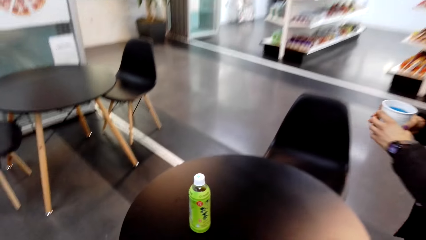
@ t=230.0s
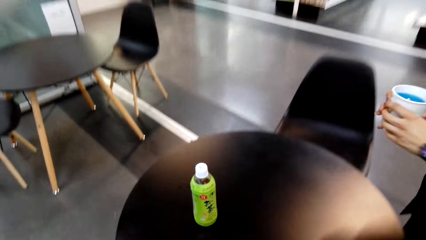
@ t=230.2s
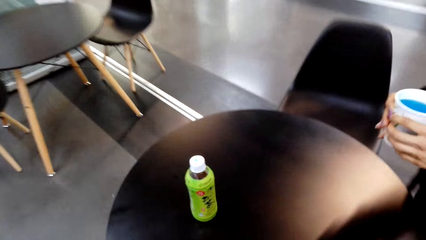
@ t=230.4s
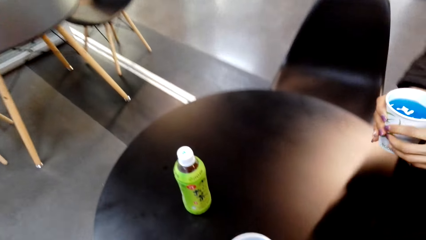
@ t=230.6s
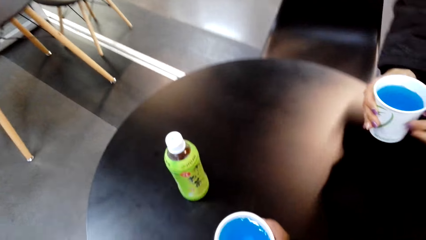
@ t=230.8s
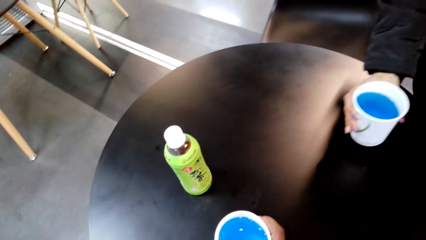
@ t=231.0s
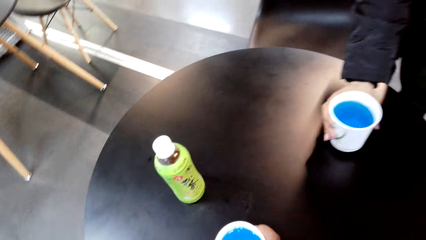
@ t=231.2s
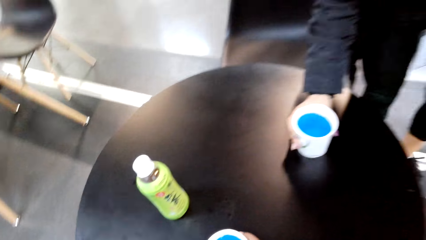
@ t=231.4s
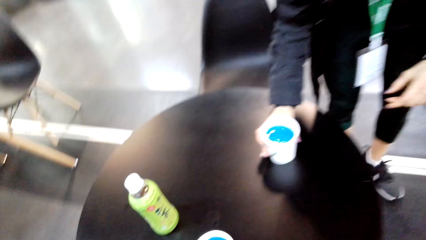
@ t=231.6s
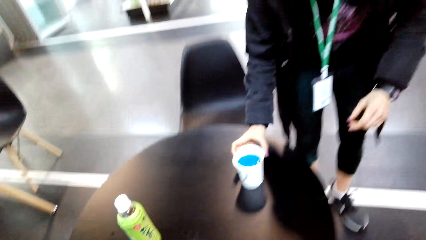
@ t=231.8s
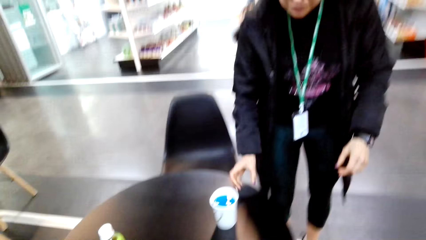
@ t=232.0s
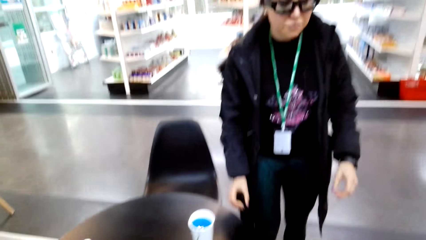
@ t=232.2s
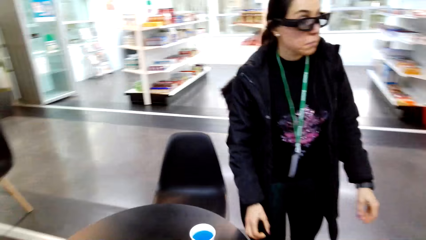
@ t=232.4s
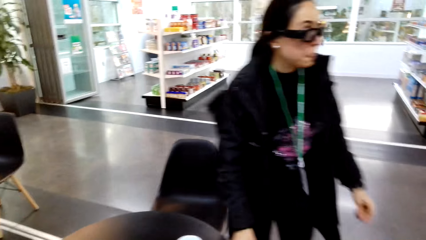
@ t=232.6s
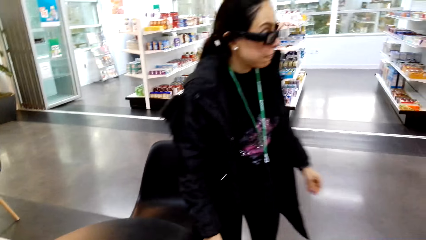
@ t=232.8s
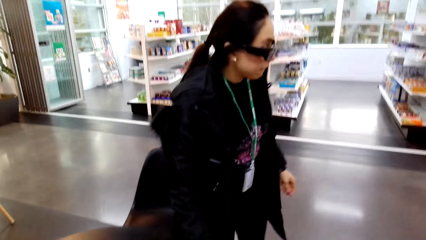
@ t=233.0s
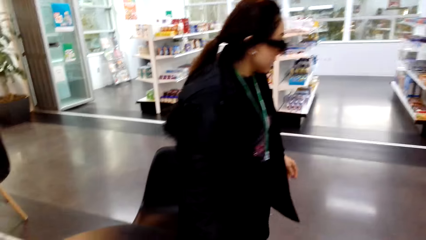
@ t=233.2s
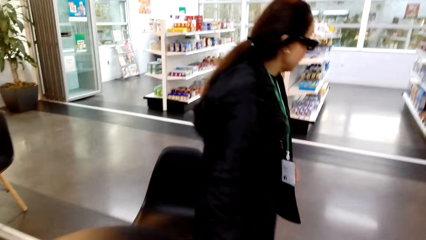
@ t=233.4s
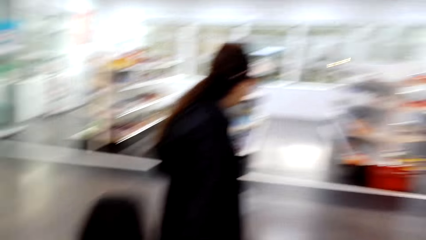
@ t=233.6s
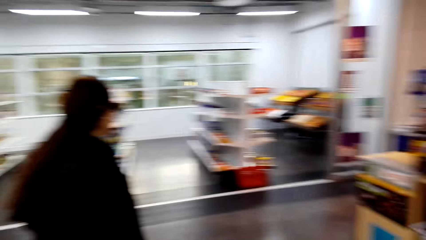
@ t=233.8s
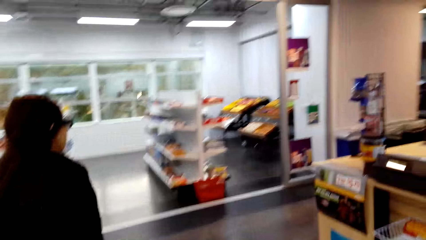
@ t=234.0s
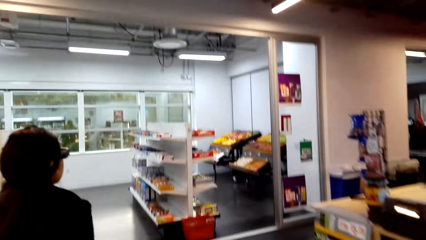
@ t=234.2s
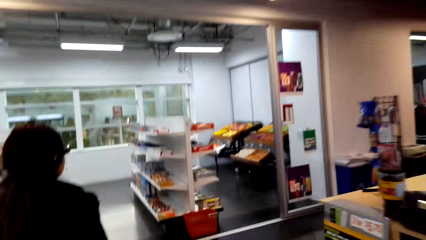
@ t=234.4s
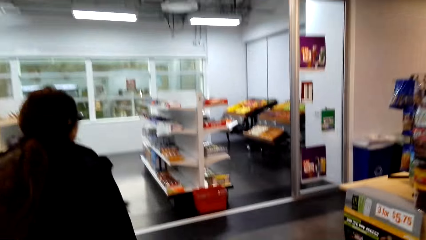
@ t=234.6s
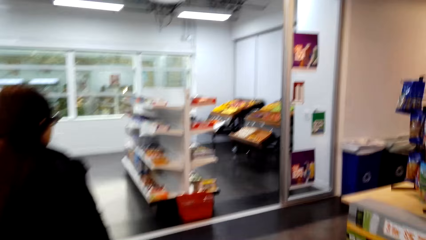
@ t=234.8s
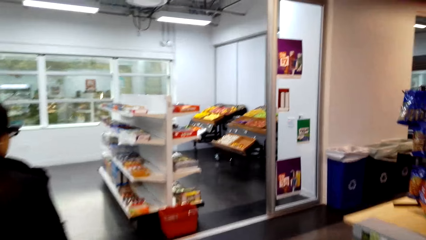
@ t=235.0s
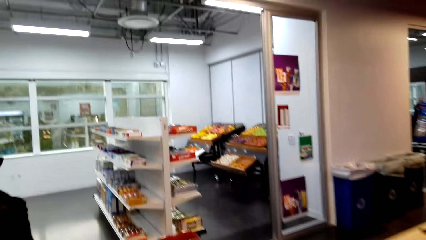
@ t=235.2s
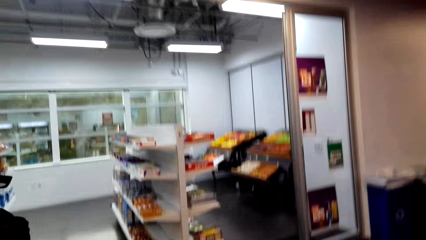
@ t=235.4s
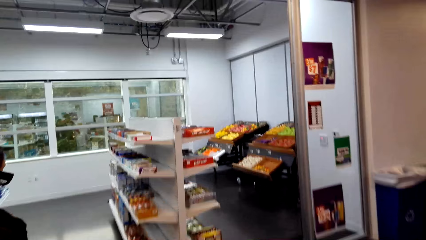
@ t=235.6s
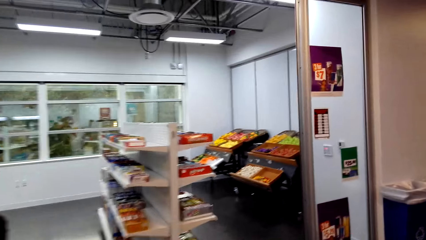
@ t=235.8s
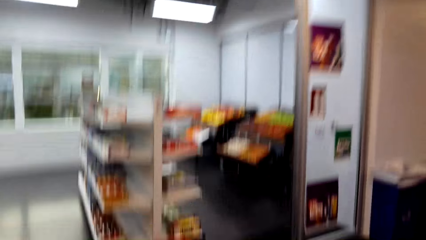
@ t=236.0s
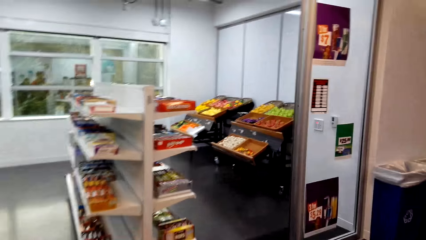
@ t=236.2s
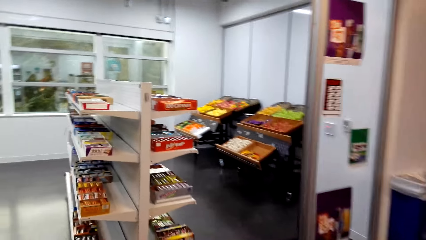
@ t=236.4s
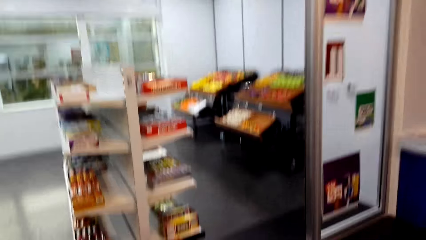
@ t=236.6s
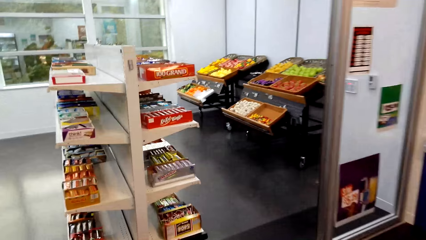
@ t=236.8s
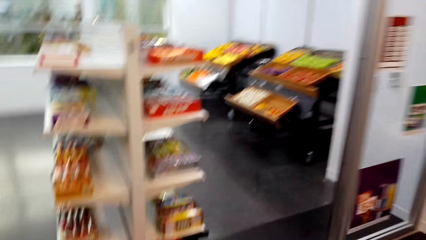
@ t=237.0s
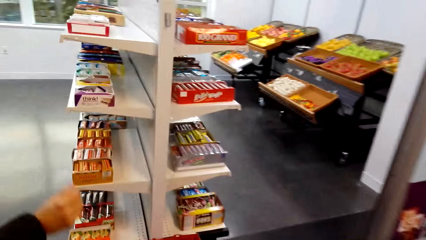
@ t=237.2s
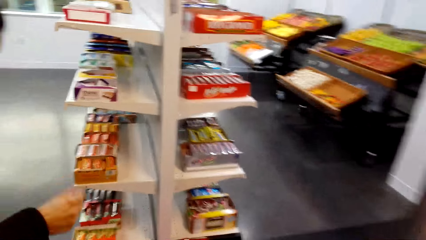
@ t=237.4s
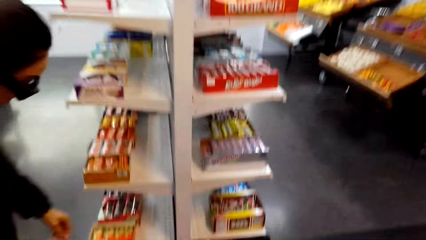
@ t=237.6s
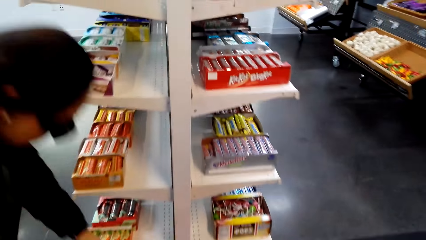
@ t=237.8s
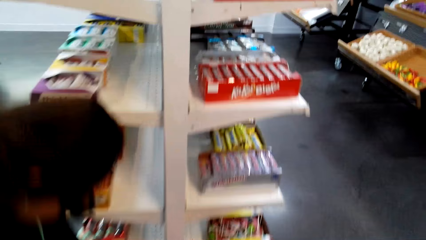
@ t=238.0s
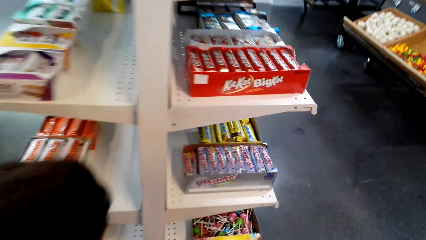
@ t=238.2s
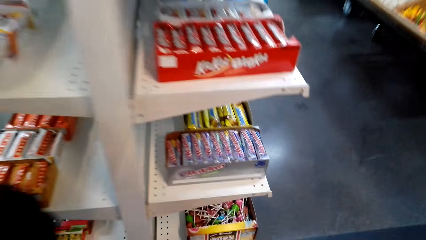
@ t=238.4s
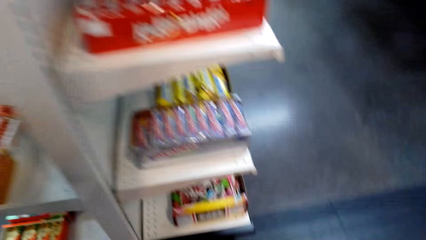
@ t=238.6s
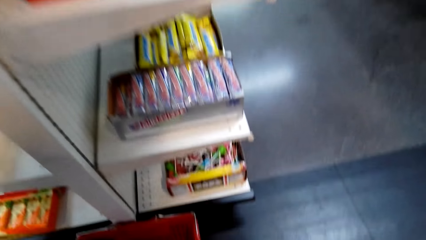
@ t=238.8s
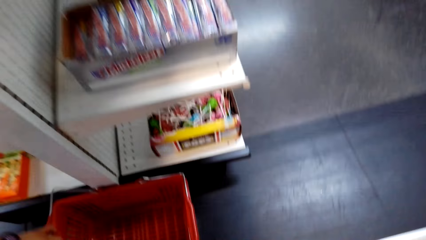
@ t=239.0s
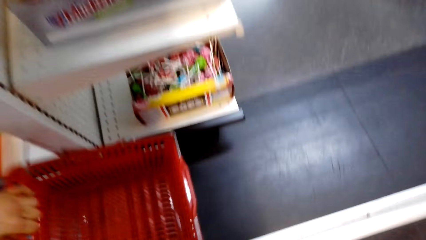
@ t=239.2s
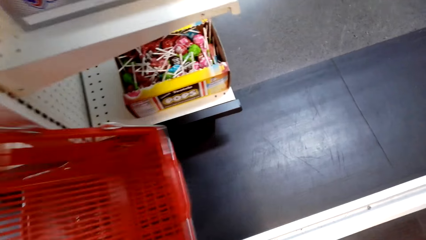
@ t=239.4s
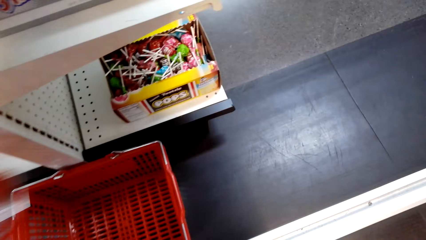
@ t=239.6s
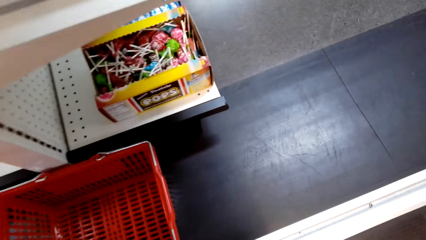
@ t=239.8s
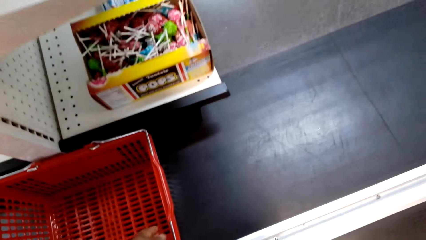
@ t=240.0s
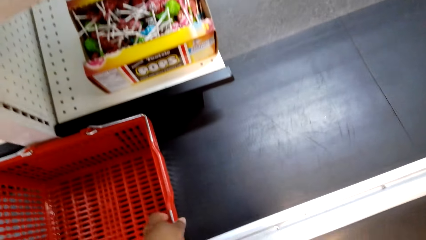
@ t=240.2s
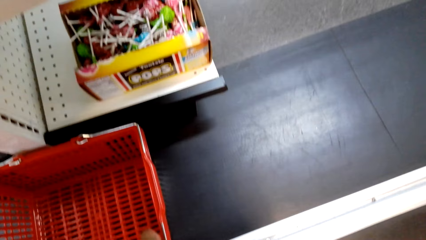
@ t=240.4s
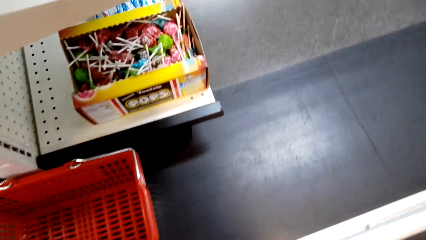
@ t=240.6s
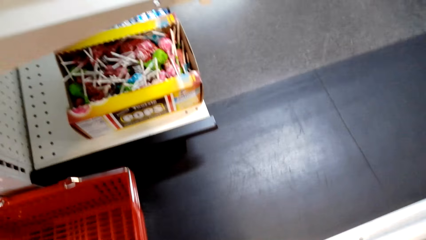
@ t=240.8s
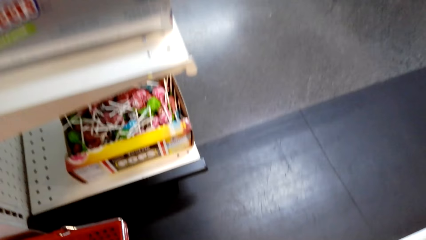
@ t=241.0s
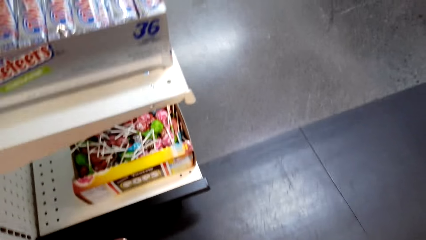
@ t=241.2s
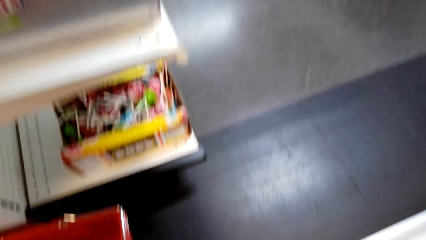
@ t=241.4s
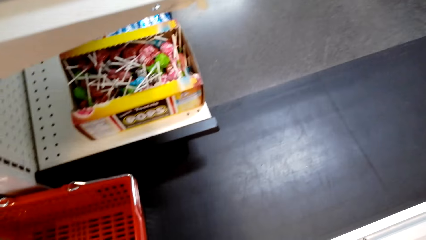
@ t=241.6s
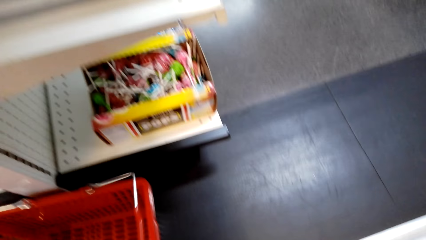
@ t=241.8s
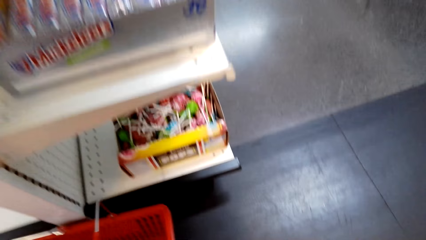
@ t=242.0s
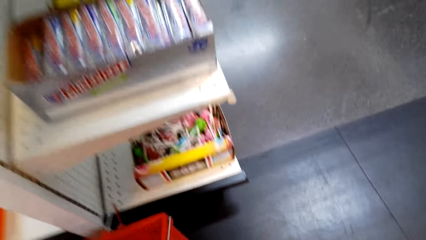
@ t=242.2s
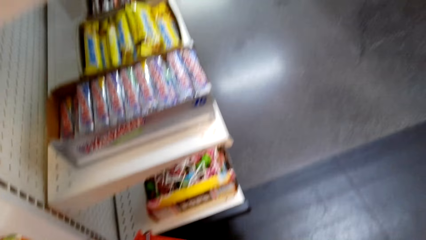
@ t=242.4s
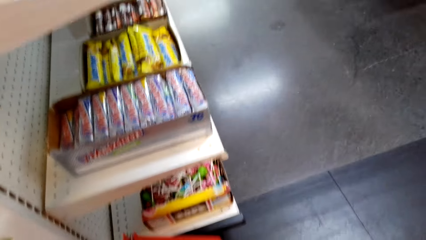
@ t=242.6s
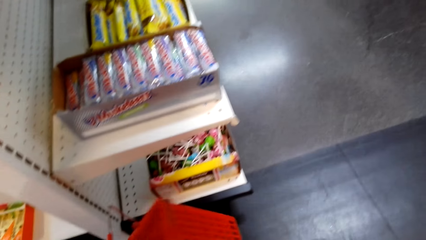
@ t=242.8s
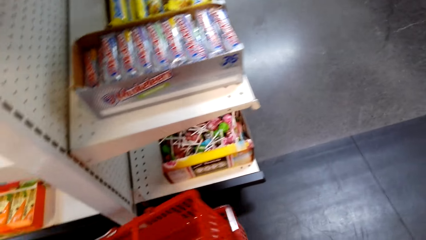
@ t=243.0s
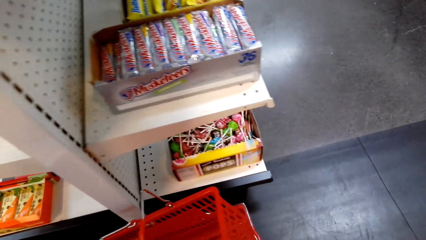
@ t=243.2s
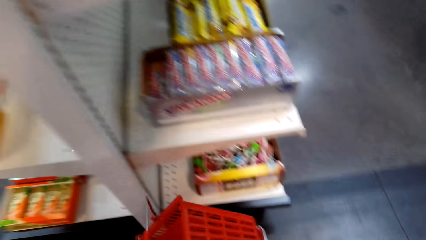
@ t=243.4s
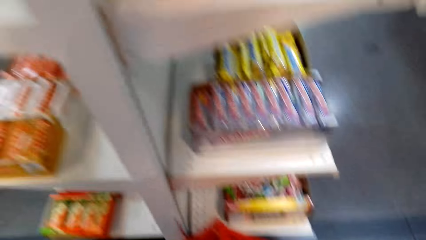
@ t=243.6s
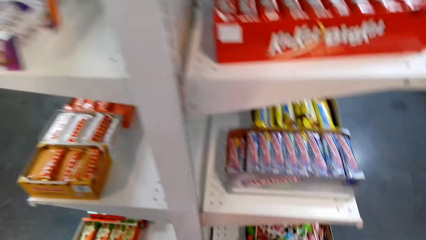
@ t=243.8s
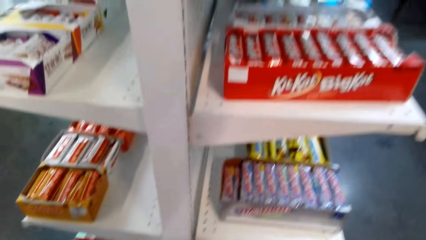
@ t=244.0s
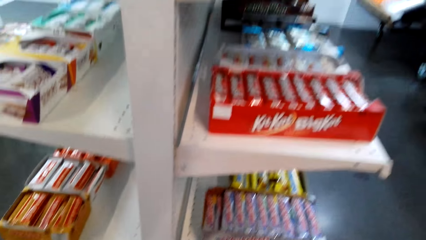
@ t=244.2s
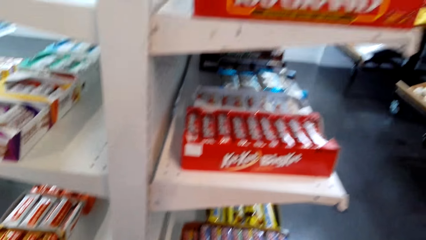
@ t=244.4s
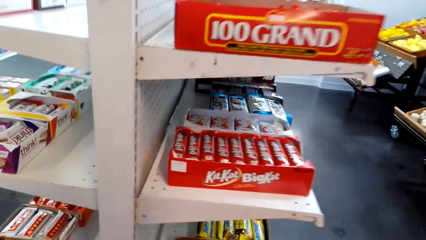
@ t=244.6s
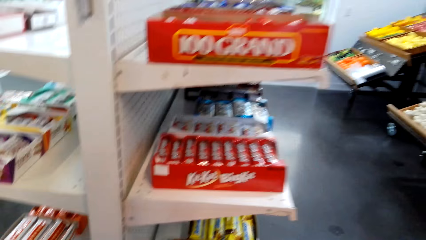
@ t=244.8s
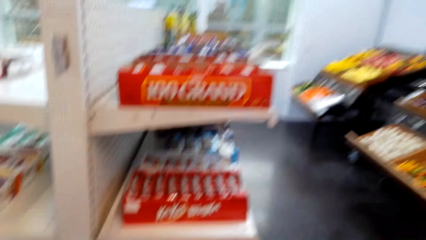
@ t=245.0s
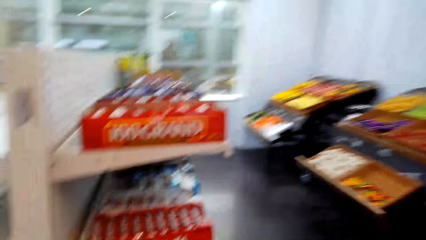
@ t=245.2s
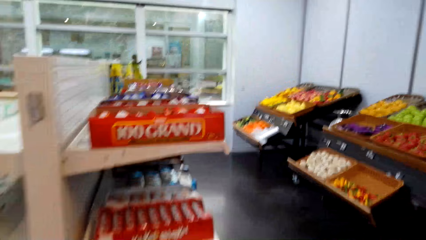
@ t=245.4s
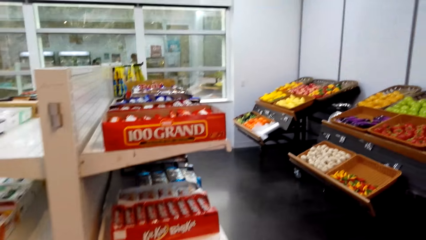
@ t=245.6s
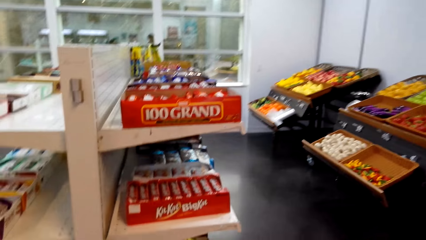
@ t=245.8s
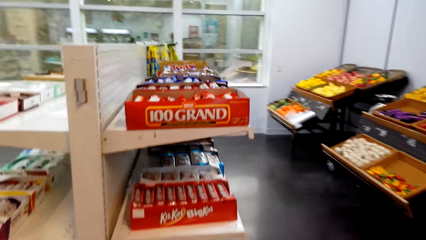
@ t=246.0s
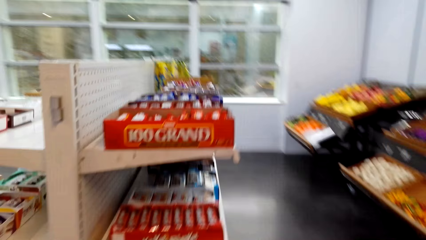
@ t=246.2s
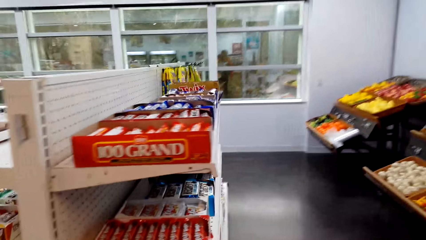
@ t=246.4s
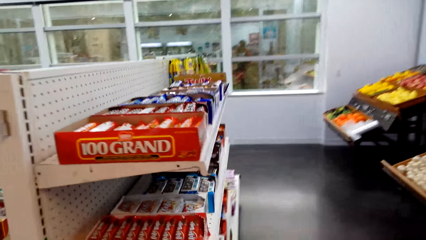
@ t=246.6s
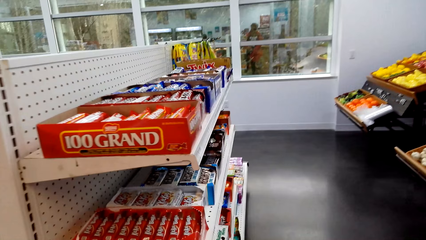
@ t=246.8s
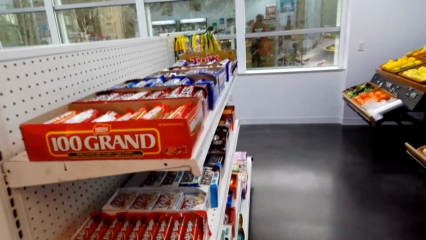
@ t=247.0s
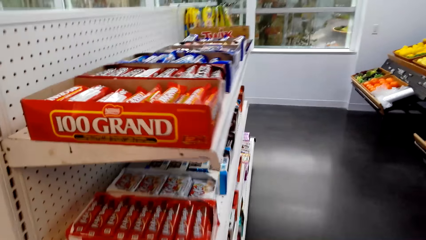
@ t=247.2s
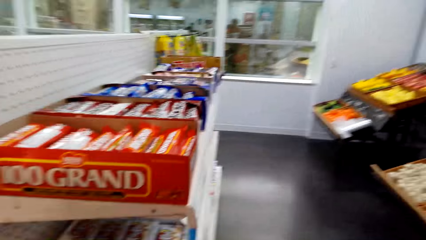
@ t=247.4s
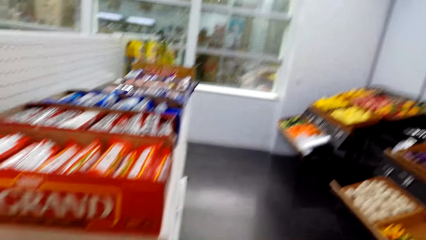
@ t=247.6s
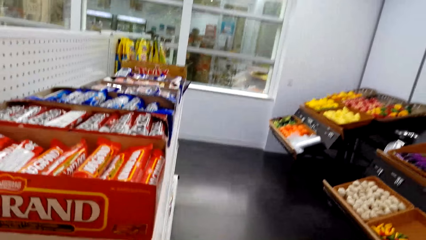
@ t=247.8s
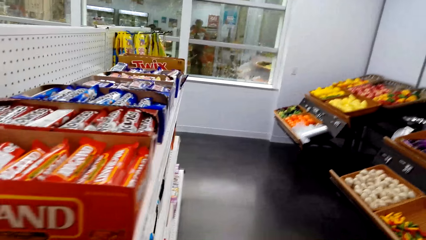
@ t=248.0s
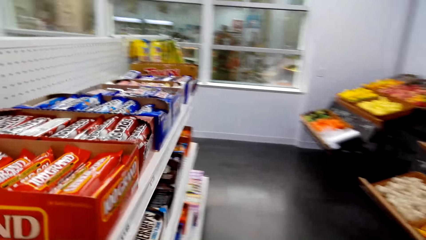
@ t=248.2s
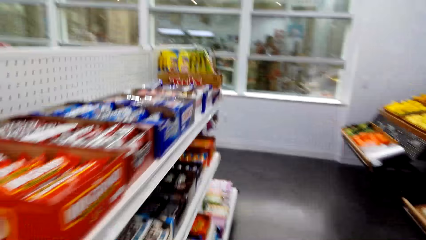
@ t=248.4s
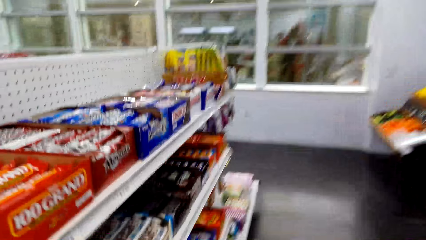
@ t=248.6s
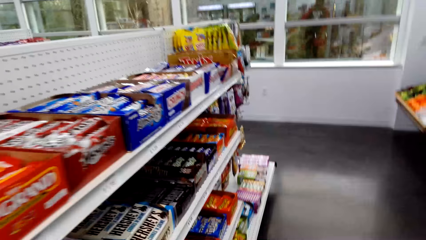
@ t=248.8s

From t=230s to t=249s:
The camera wearer walks towards the table. They put the tumbler with the juice on the table together with a woman. The camera wearer walks around and moves towards the shelf. The woman picks up a shopping bucket on the floor. The camera wearer picks up a shopping bucket on the floor. They look around and walk towards the shelf.
